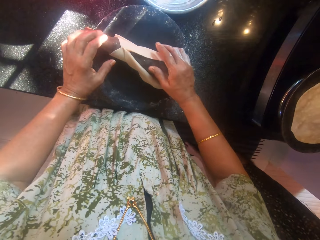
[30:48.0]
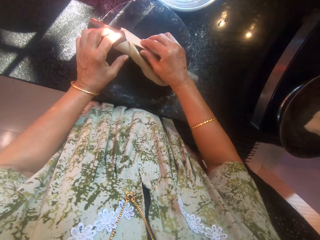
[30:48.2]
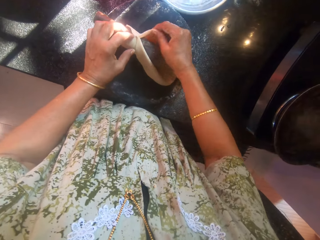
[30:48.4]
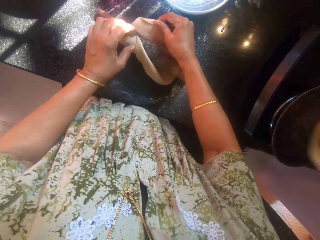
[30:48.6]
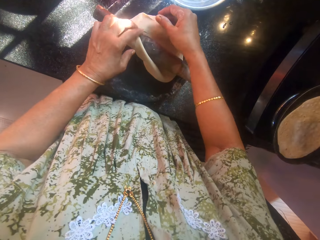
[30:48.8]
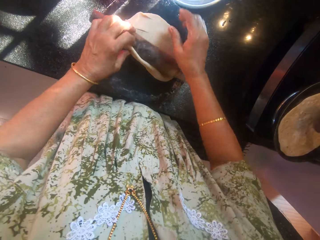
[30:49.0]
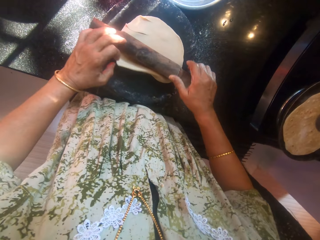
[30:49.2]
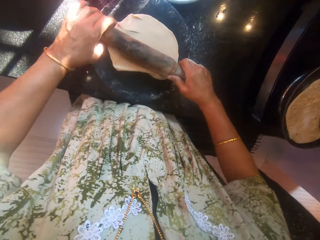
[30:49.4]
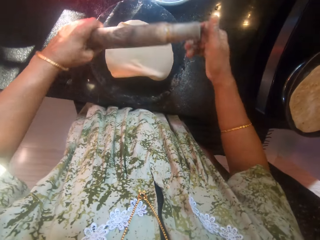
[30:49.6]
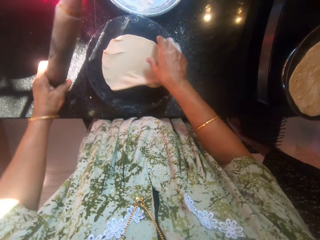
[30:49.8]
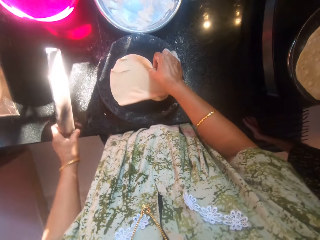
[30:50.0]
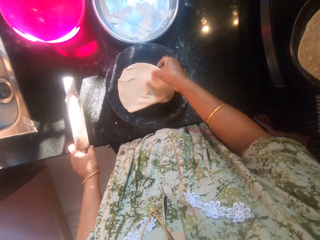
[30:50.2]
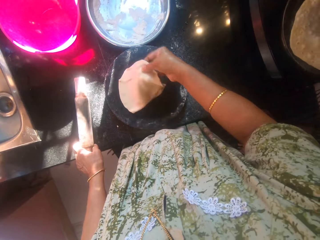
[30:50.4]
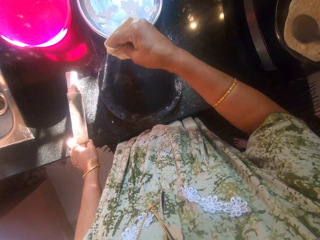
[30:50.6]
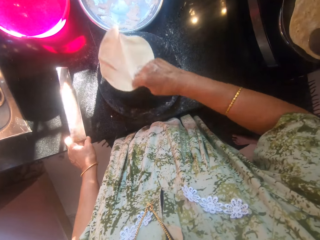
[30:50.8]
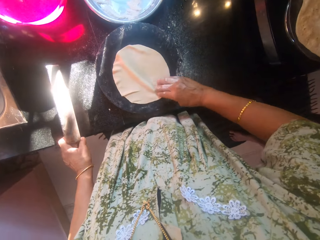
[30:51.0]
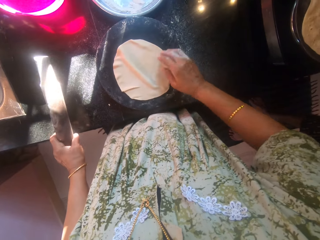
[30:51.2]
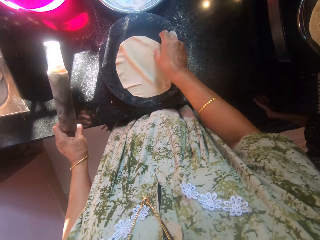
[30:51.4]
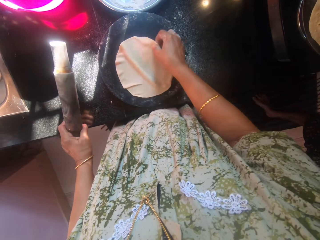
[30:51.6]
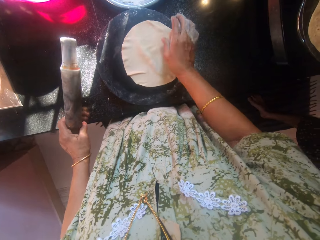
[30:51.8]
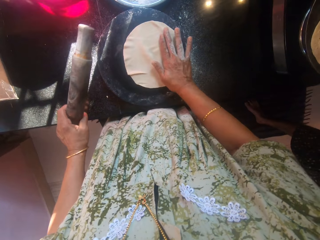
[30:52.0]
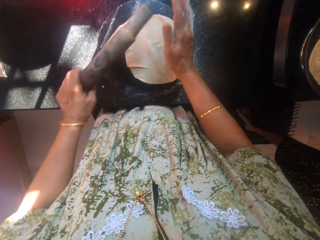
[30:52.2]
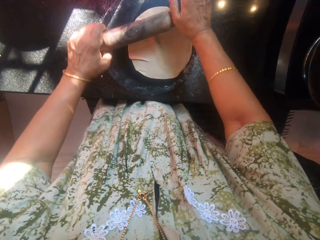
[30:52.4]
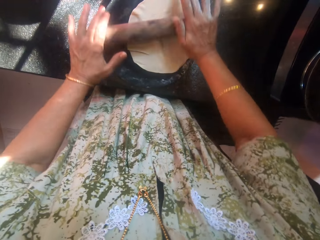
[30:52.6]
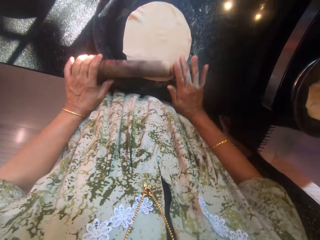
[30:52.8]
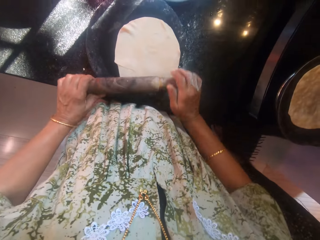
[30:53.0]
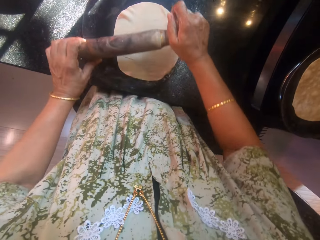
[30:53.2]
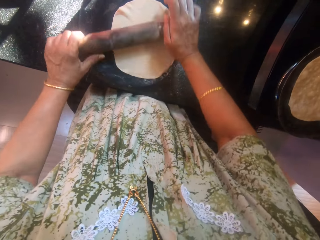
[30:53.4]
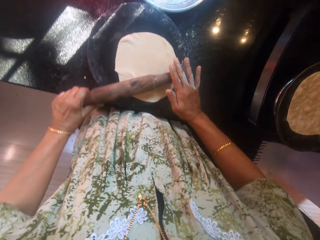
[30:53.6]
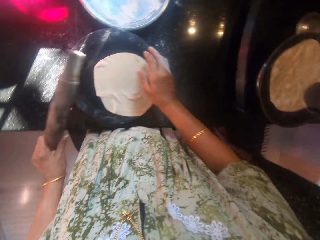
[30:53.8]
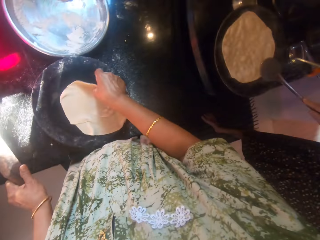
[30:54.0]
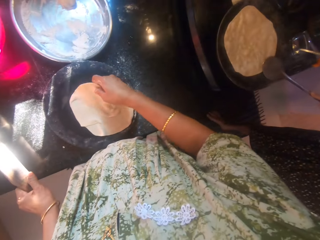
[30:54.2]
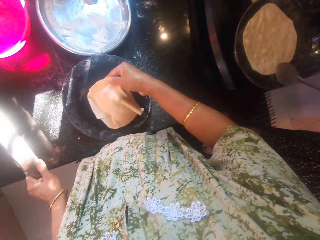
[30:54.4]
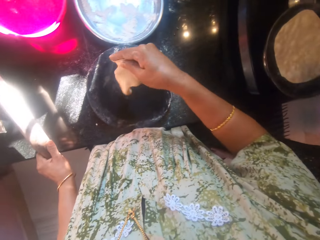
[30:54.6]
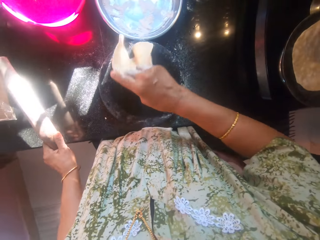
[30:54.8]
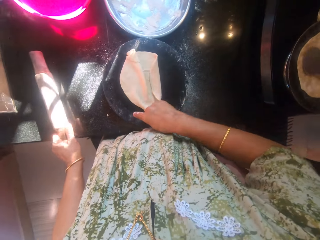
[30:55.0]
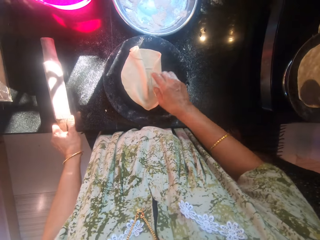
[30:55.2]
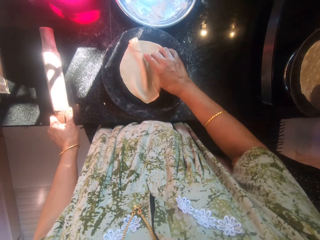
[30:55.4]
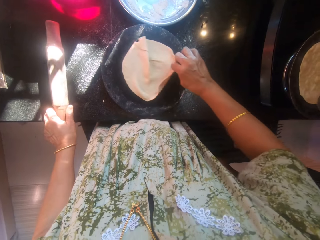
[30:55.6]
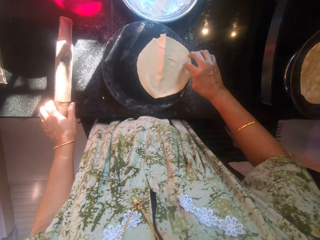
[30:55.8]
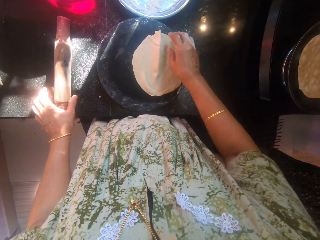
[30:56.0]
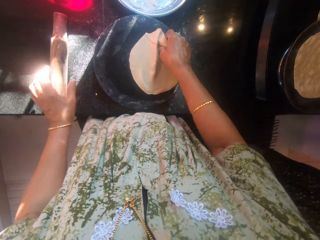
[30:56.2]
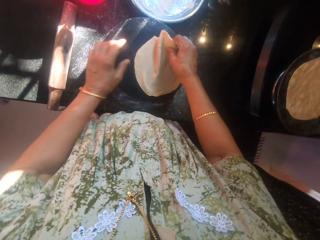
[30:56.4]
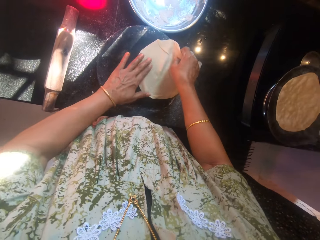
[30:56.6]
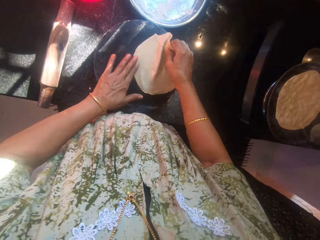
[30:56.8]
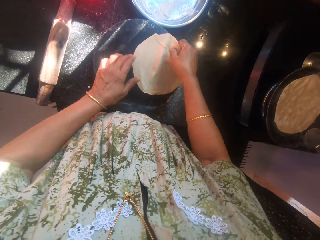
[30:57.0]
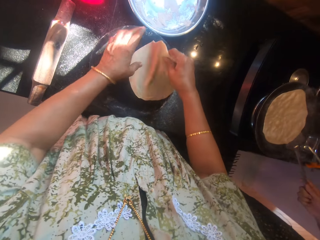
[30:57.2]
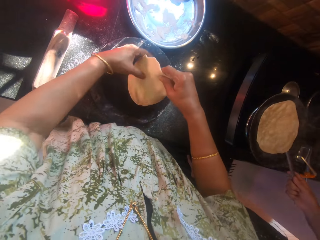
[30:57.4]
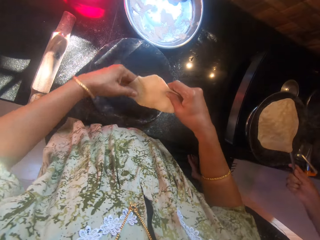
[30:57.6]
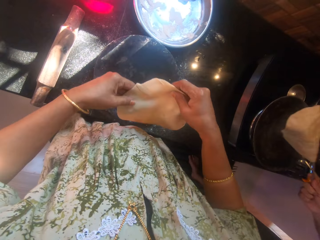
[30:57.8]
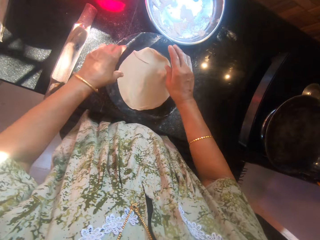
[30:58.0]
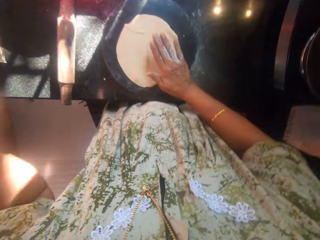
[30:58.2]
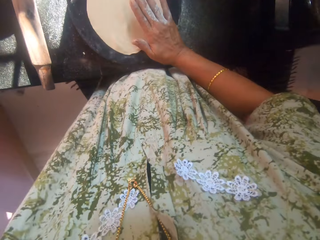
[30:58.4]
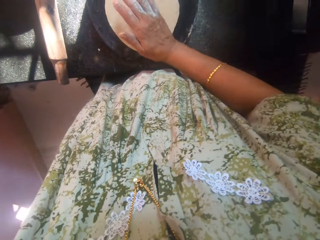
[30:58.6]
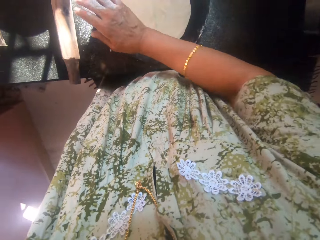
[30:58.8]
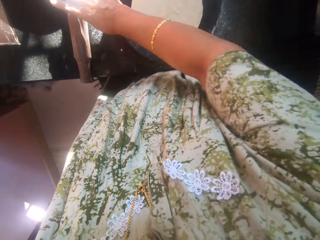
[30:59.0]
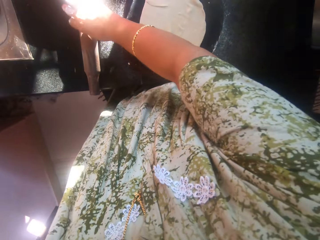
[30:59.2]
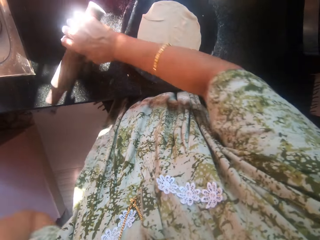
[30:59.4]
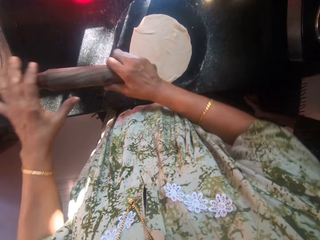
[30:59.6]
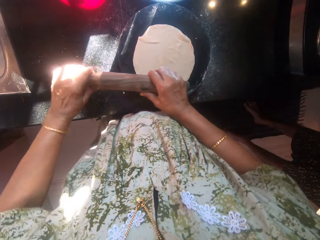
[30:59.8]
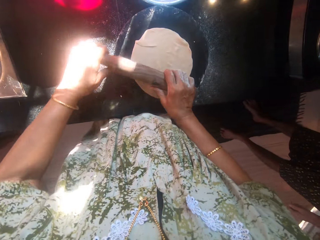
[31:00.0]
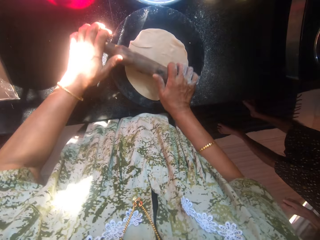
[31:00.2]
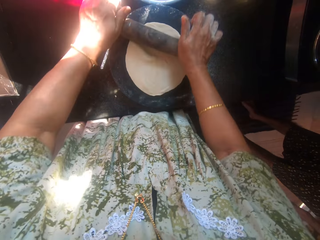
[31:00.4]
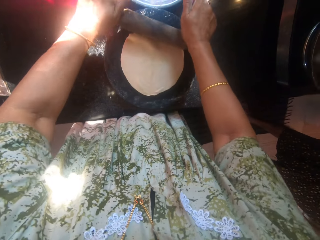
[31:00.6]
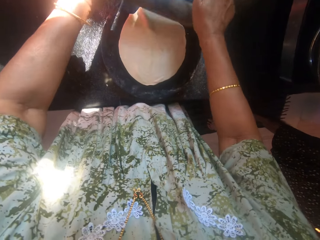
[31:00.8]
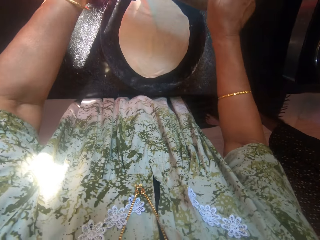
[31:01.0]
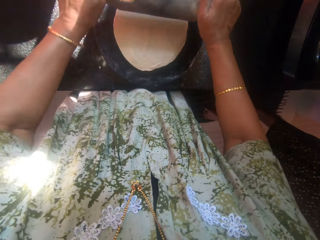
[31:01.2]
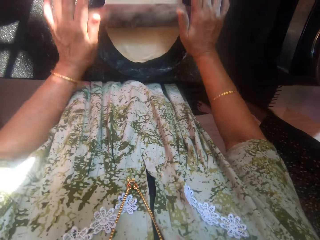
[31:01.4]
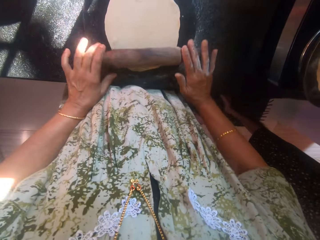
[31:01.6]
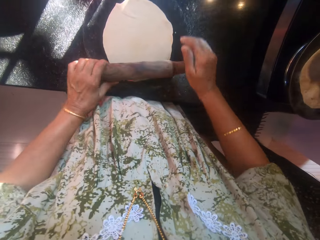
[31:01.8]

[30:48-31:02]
The camera wearer drops the rolling pin on the rolling board and unwraps the other dough from the rolling pin. The man flips the other dough on the frying pan with the spoon and compresses the other dough on the frying pan with the spoon. The camera wearer picks up the rolling pin from the rolling board. She turns the other dough around. She flattens the other dough with the rolling pin on the rolling board. The man flips the other dough on the frying pan with the spoon. The camera wearer turns the other dough around. The man smears oil on the roti. The camera wearer drops the rolling pin on the counter. She spreads the other dough on the rolling board. The man flips the other dough on the frying pan with the spoon. The camera wearer puts the dough on the roti wood. She taps the other dough on the rolling board with her right hand. She touches her face with her left hand. She picks up the rolling pin from the counter with her right hand. She flattens the other dough with the rolling pin on the rolling board.

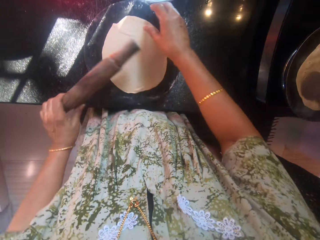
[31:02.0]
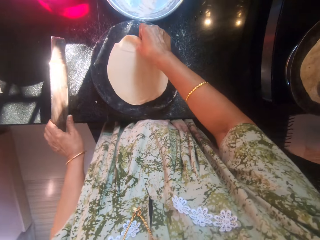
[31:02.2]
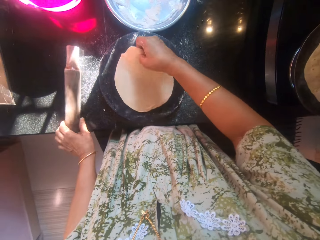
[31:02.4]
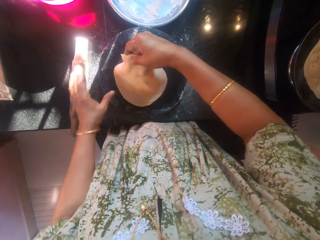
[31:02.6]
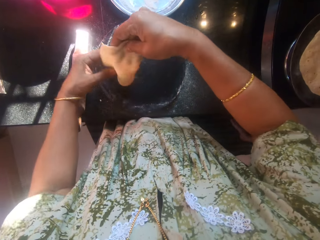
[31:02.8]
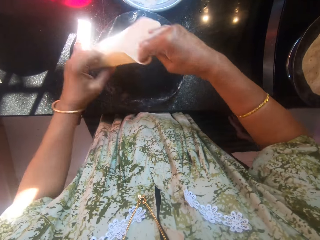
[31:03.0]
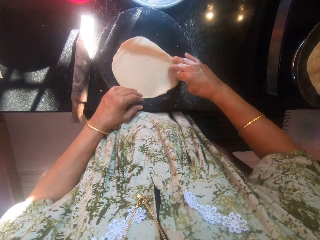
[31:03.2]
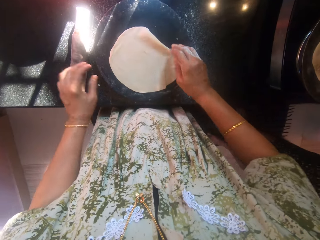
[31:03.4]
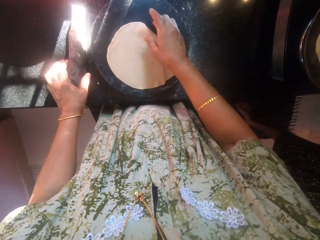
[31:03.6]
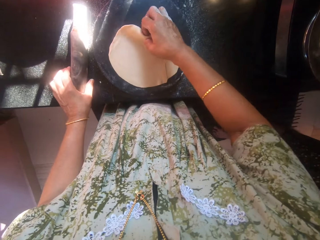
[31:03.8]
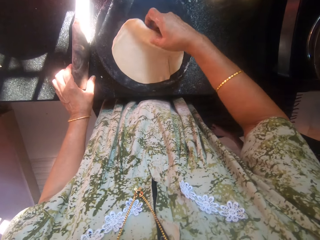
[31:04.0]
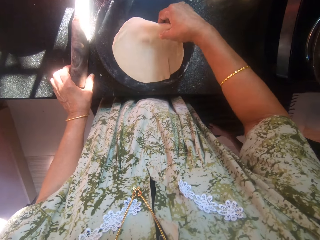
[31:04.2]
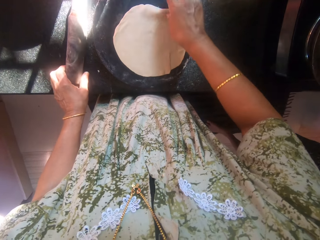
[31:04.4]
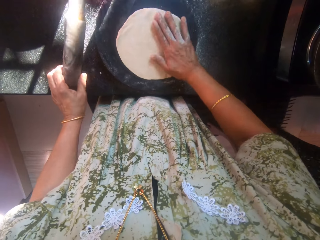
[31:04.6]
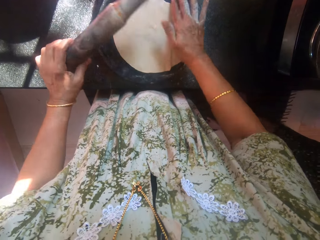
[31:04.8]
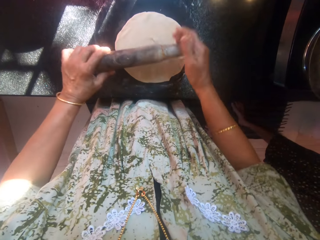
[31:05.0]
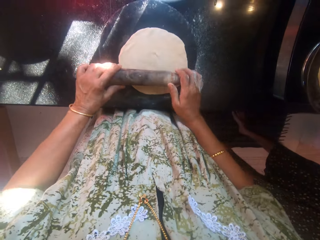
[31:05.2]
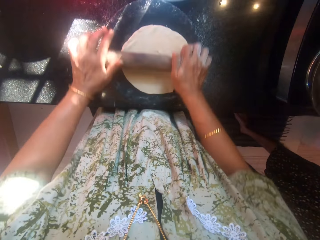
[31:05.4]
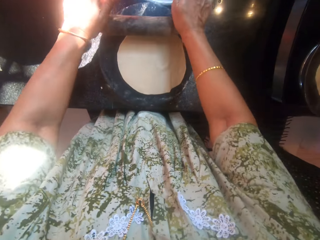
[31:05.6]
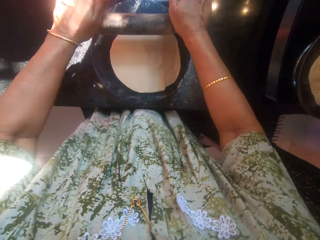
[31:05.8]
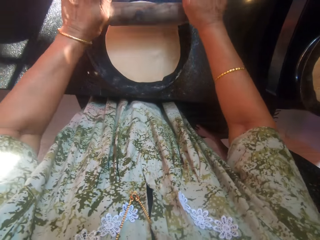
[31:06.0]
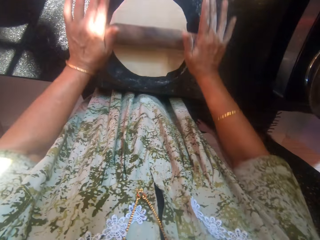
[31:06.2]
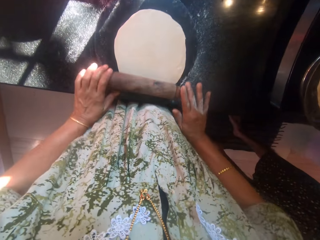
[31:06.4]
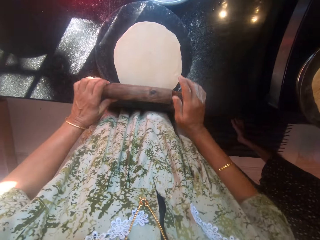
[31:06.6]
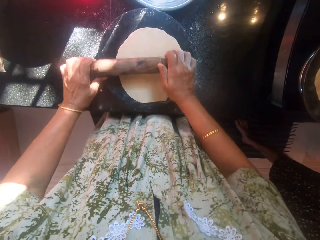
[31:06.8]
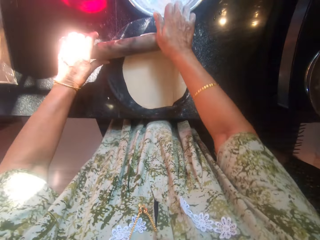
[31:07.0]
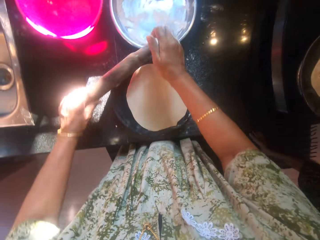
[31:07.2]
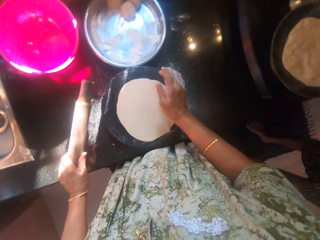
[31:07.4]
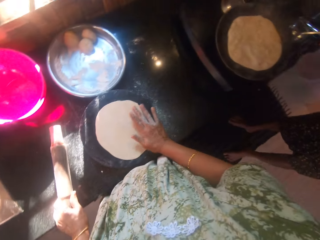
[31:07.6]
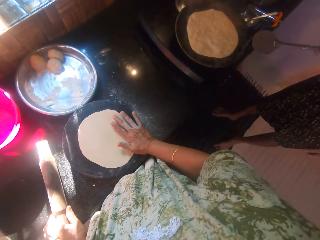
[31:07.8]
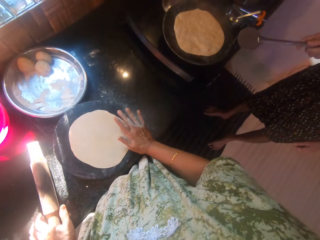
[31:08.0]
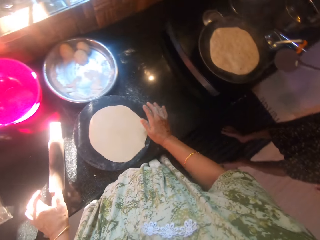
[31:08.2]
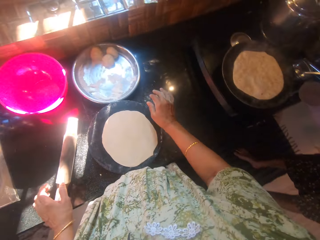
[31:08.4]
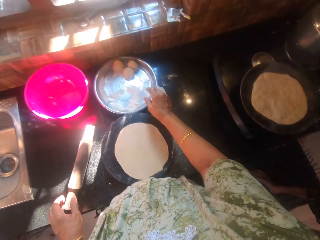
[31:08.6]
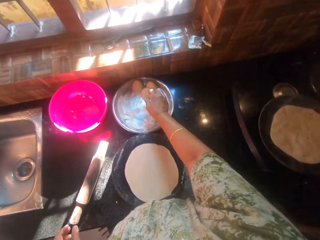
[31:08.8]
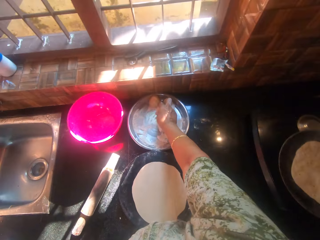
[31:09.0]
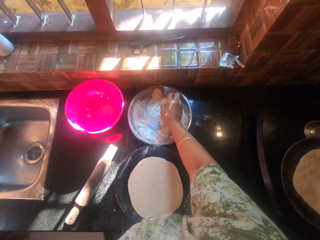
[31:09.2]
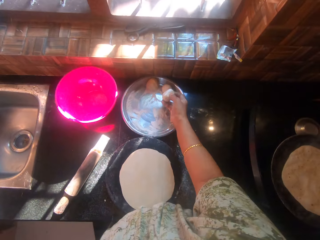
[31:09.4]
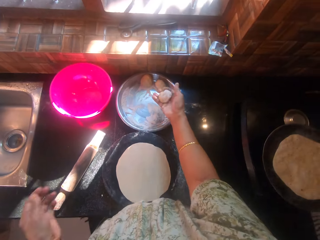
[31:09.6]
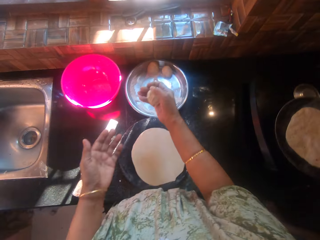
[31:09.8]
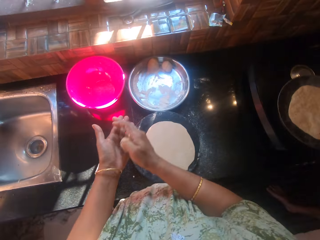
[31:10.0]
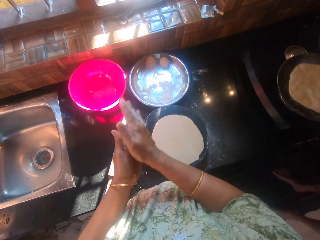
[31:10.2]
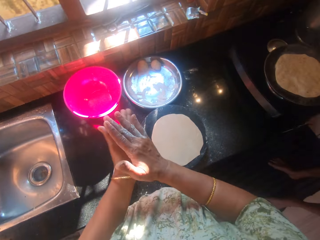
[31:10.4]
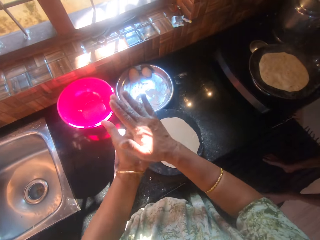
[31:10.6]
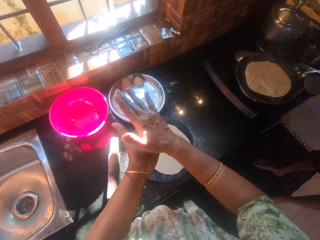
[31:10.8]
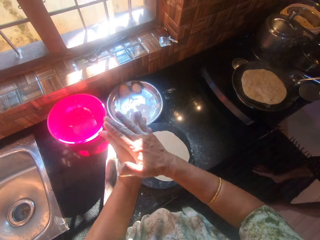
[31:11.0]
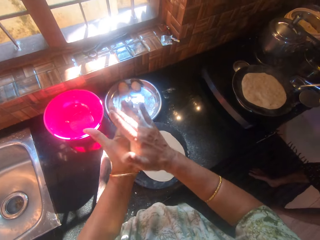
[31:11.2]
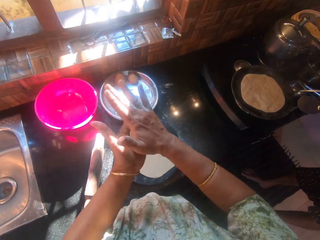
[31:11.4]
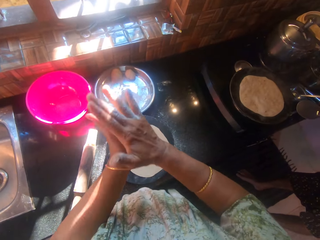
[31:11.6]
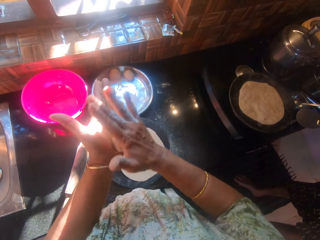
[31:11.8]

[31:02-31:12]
The camera wearer turns the other dough around. She drops the rolling pin on the counter. She picks up the rolling pin from the counter with her left hand. She flattens the other dough with the rolling pin on the rolling board. She drops the rolling pin on the counter and taps the other dough on the rolling board with her right hand. The man holds a spoon. The camera wearer picks up another dough from the stainless bowl with her right hand. She rolls the dough with her hands.
